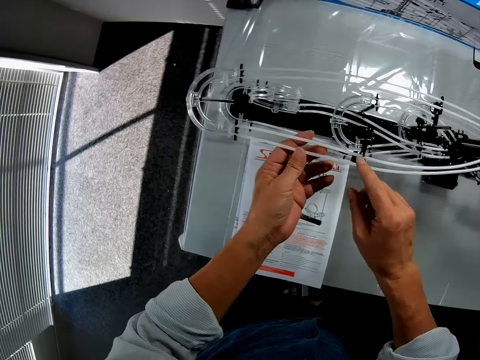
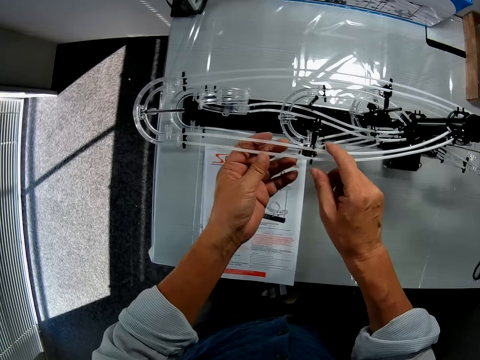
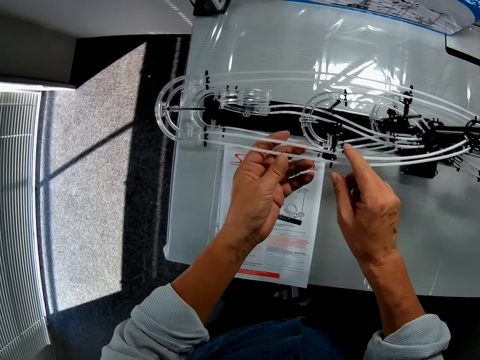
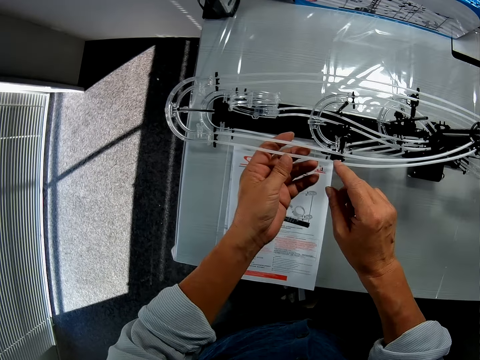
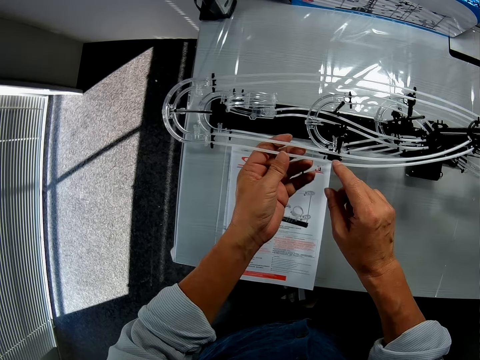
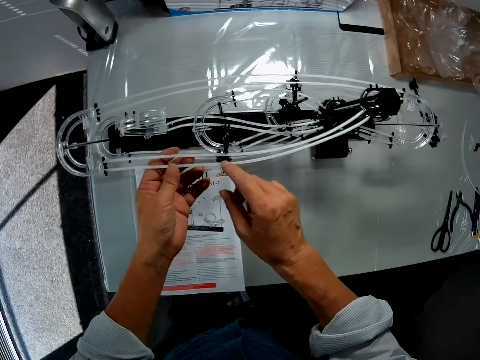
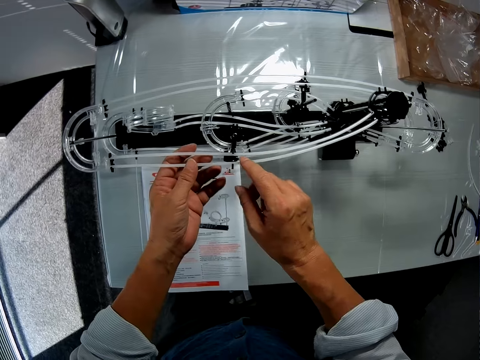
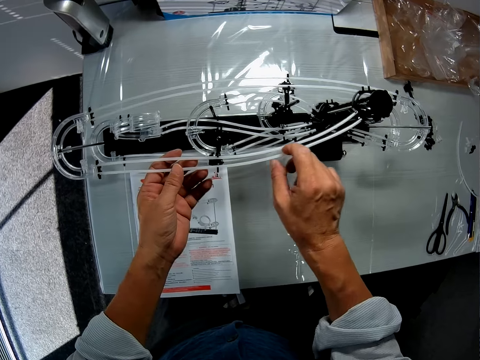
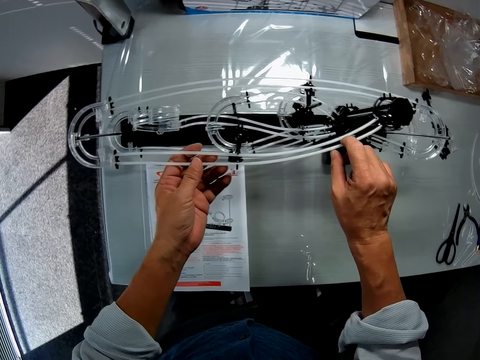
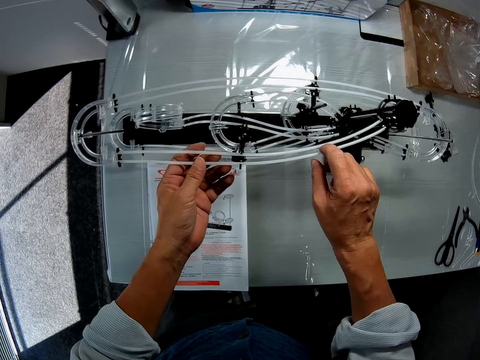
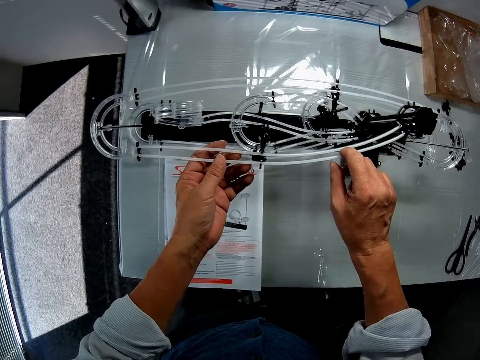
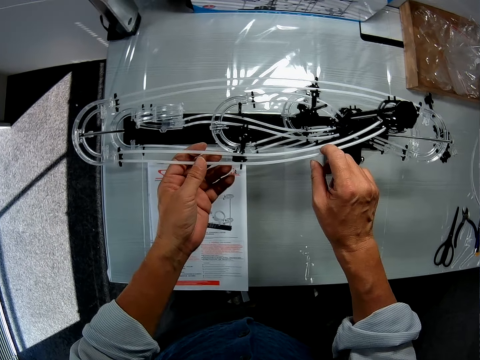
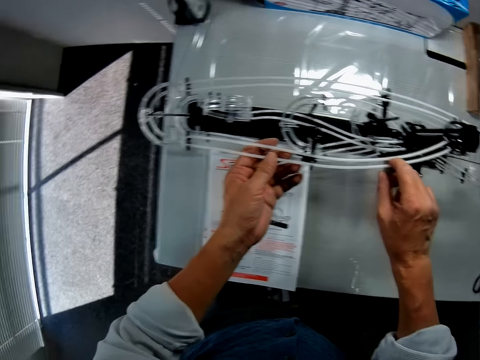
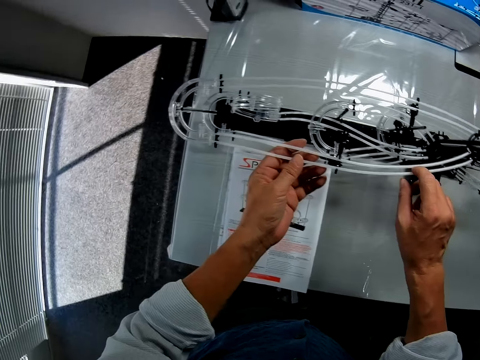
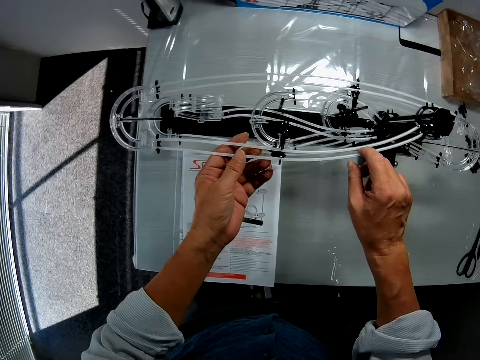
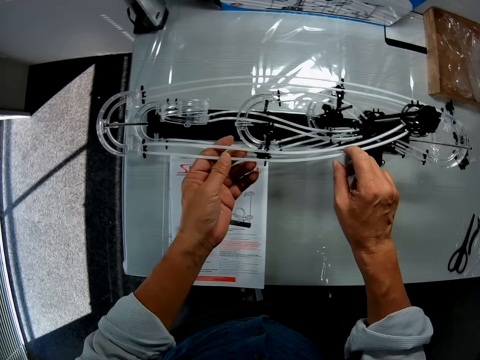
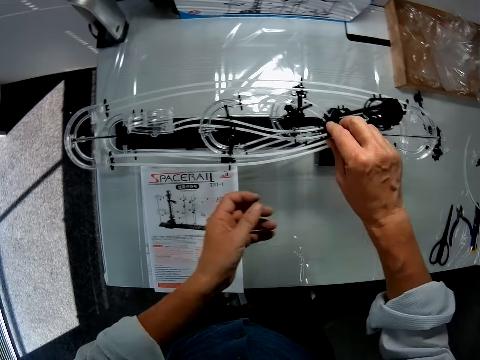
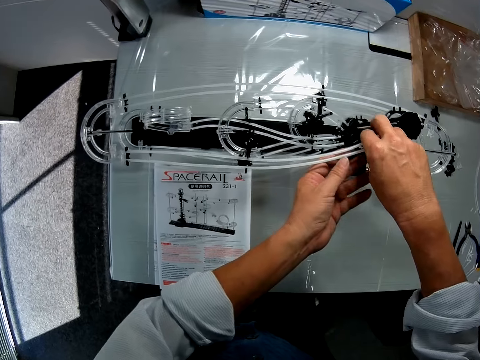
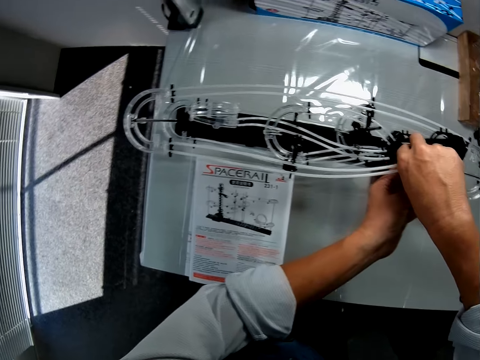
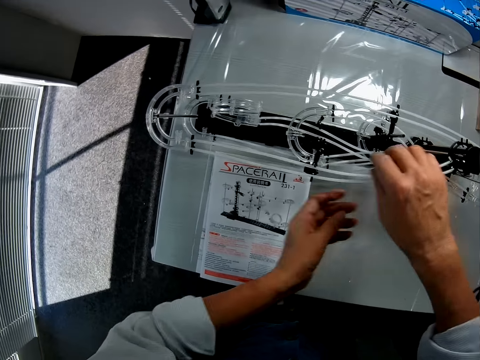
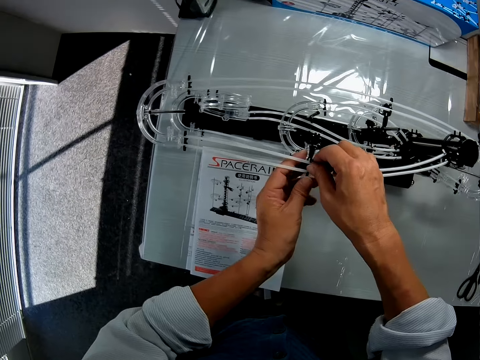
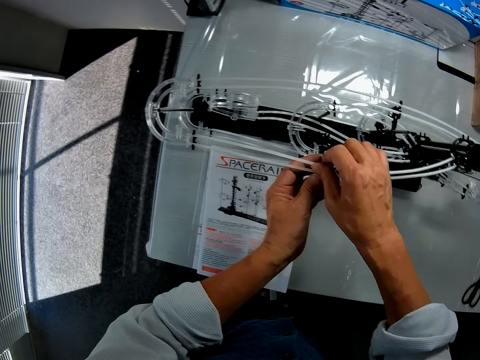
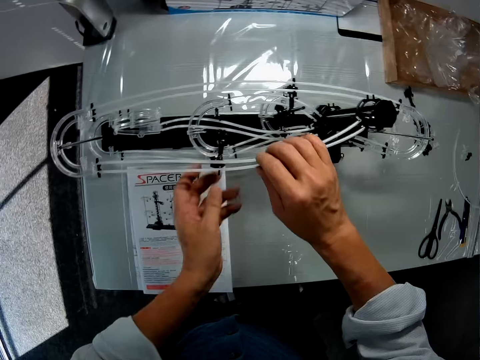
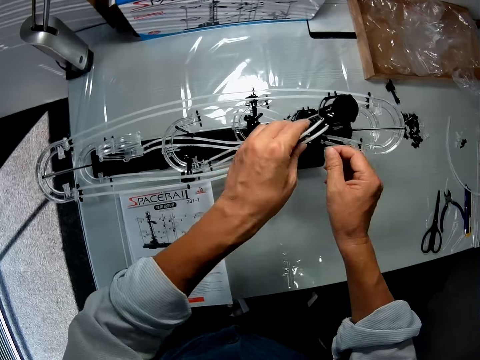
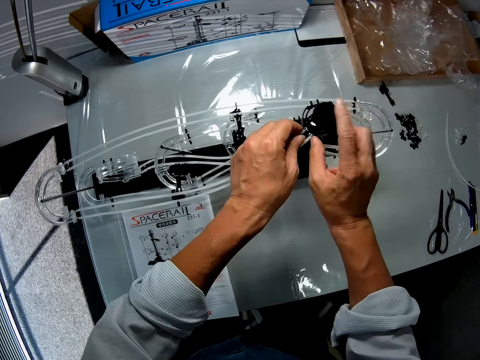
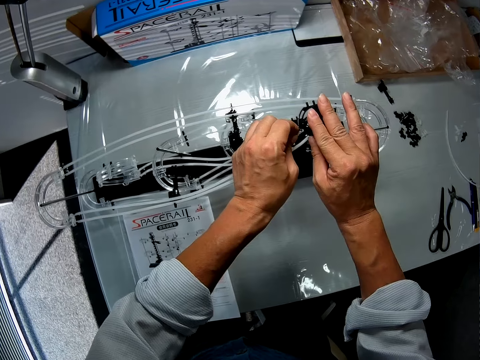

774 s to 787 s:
The camera wearer touches the space rail part. They move their hand. They make adjustments to the roller coaster toy. They touch the space rail part. They disconnect the space rail part.

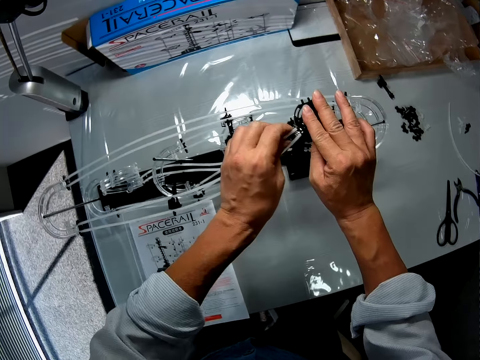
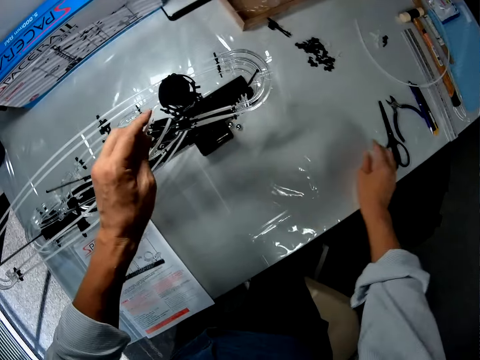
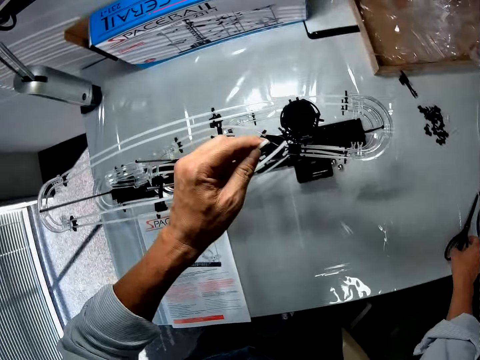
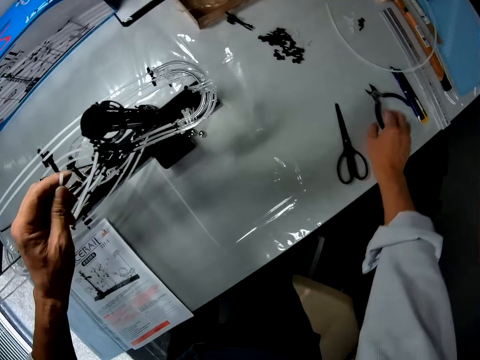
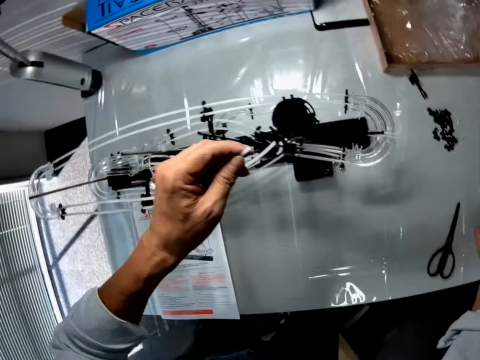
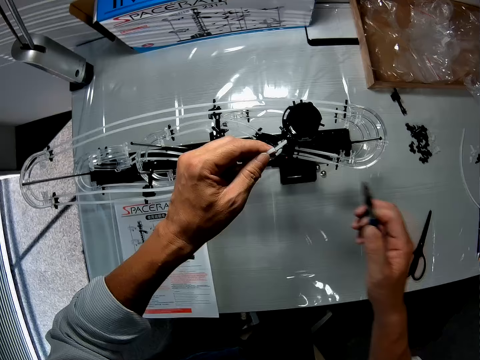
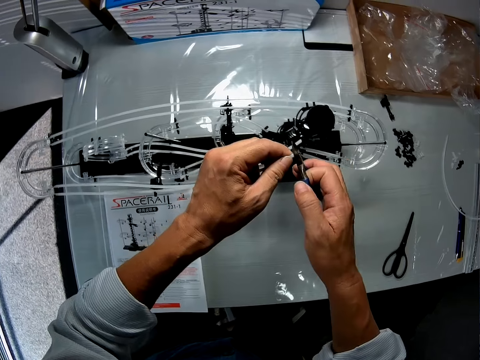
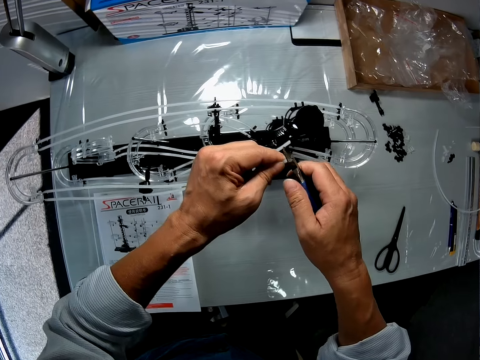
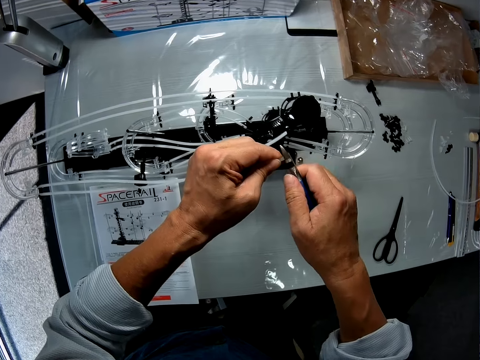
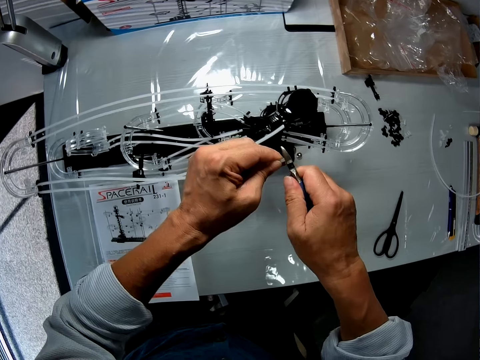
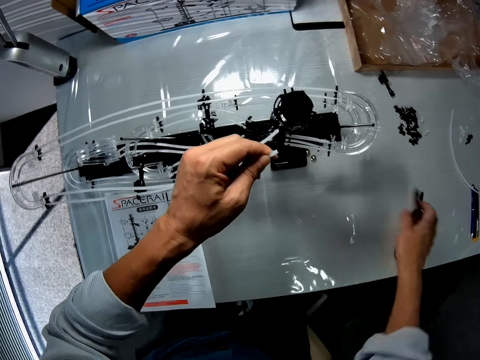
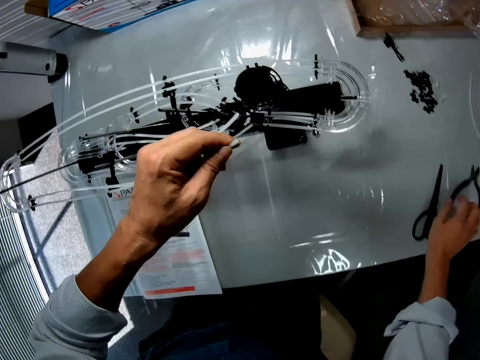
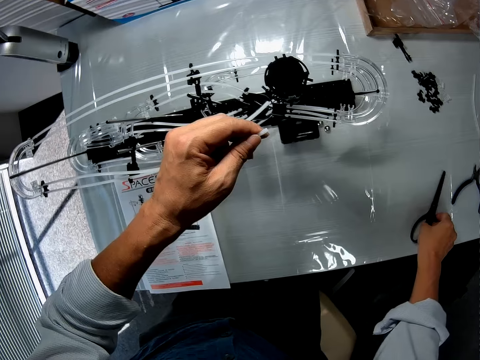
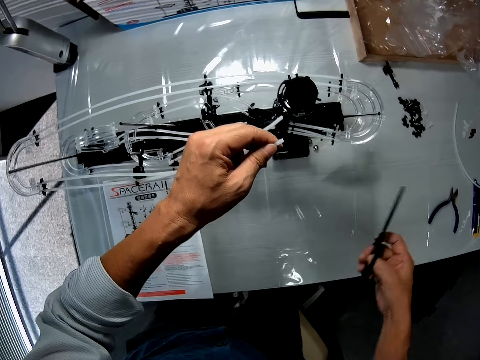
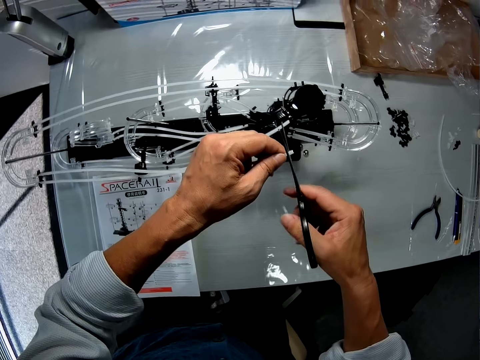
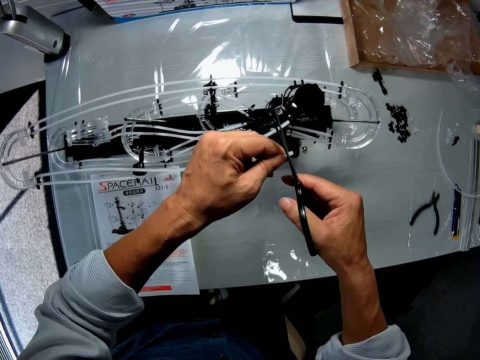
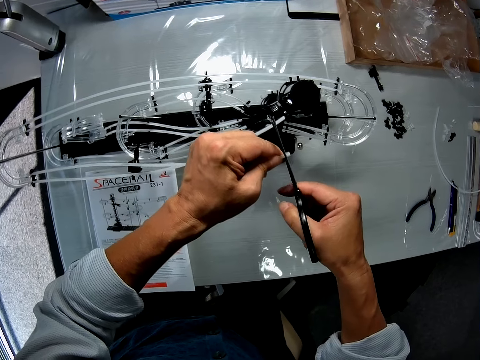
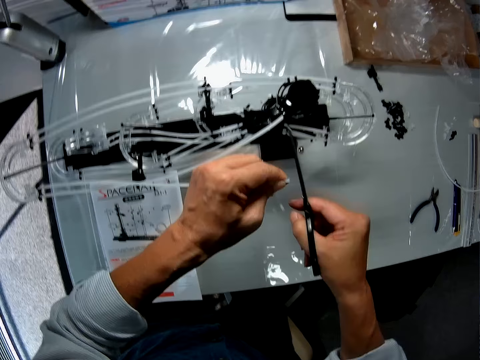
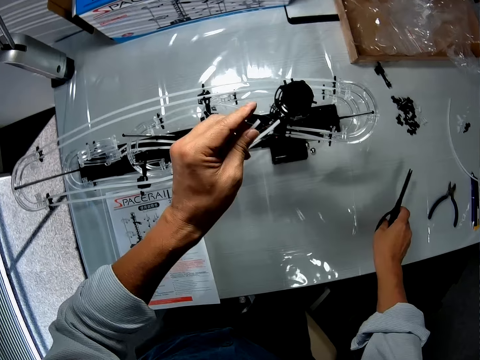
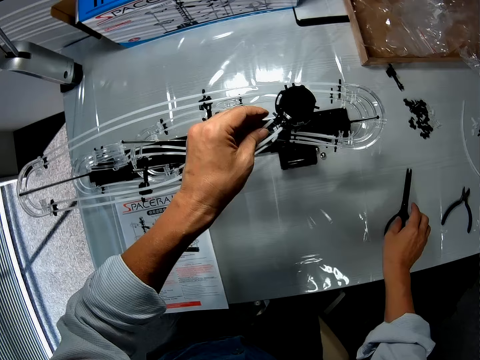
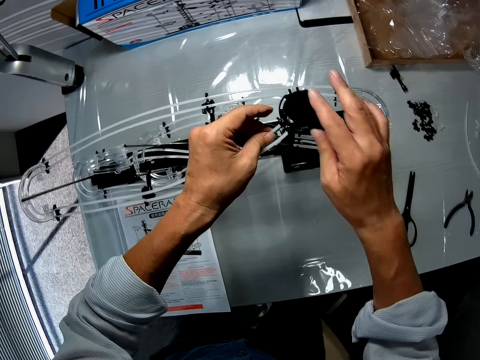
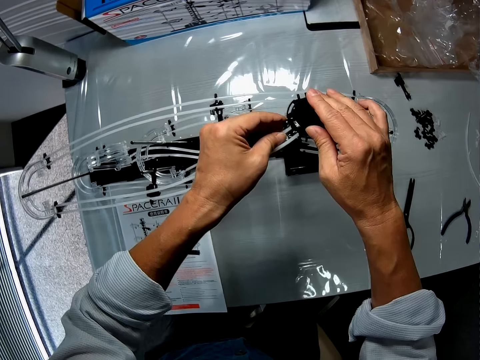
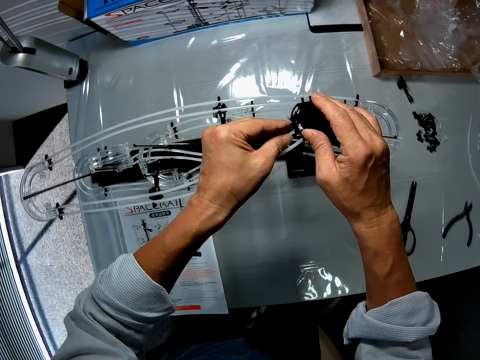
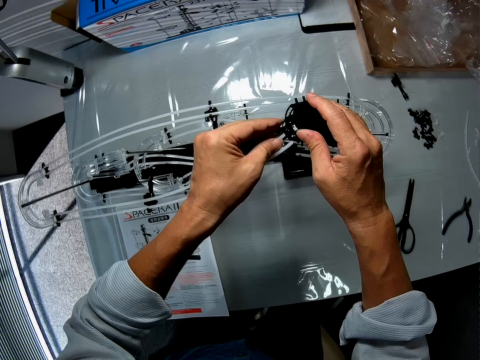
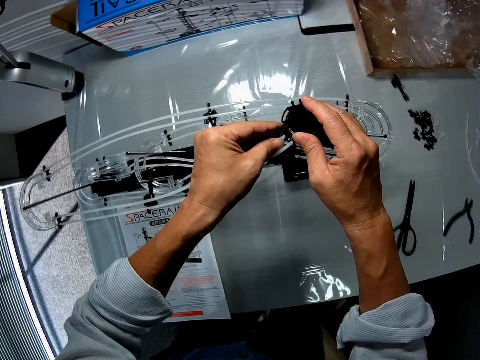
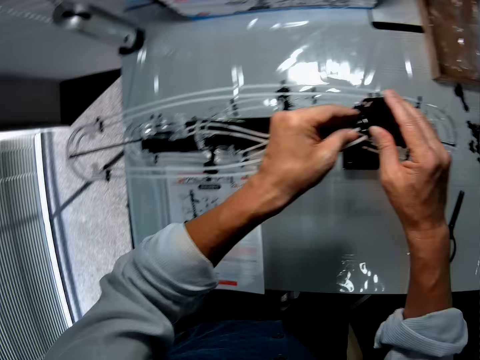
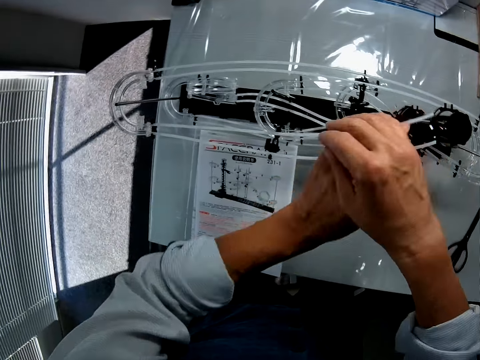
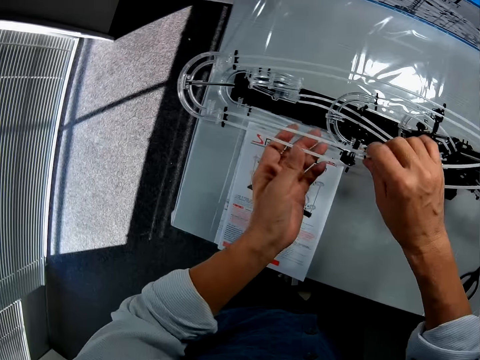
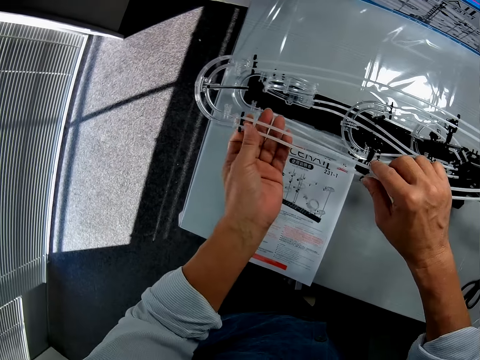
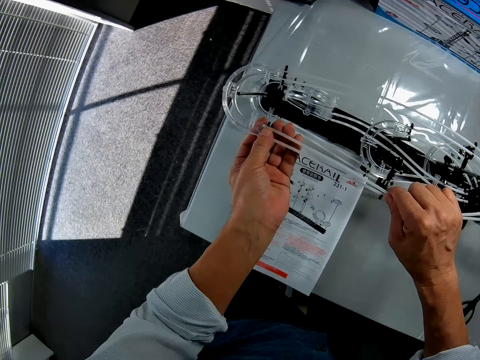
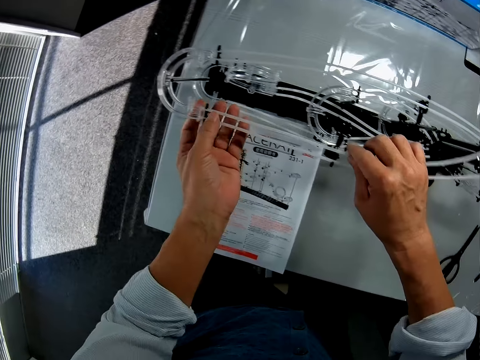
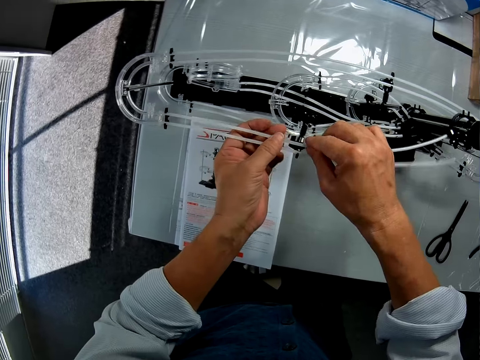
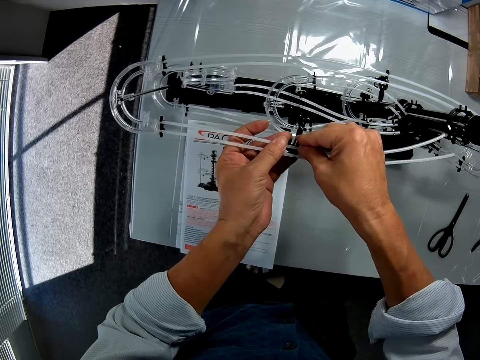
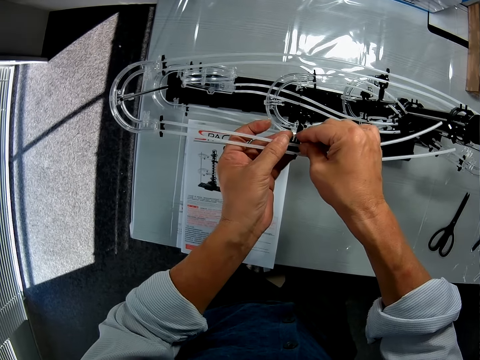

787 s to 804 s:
The camera wearer unfixes the part of the space rail at the edge. They touch the scissors on the table. They take the wire cutter from the table. They cut the tube with the wire cutter. They drop the wire cutter on the table. They take the big scissors from the table. They cut the tube with the scissors. They drop the scissors on the table. They fix the space rail part, try to fix the part, and make adjustments to the roller coaster toy. They move their hand to connect.
